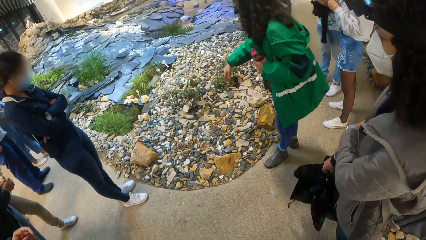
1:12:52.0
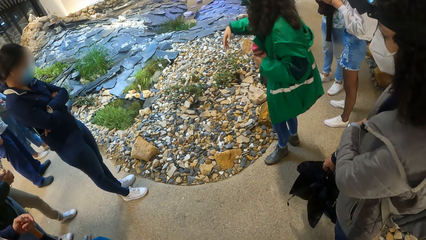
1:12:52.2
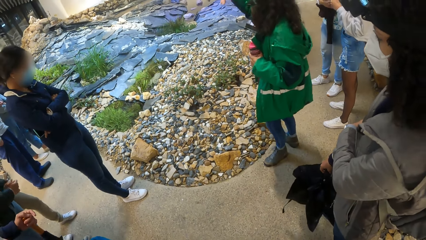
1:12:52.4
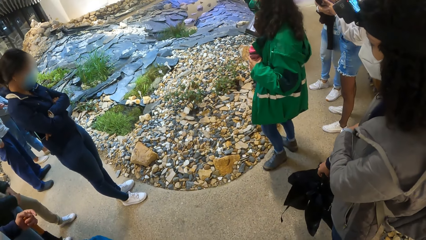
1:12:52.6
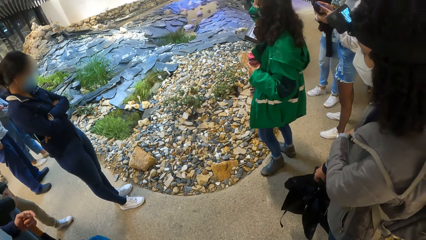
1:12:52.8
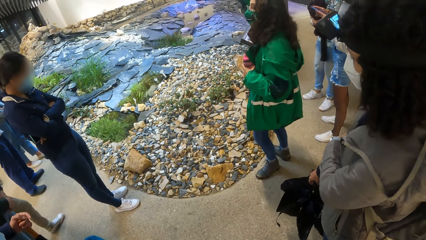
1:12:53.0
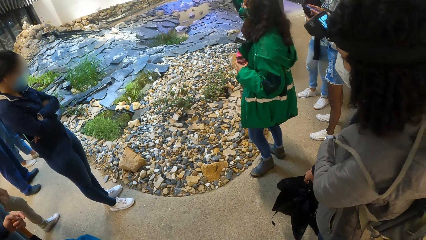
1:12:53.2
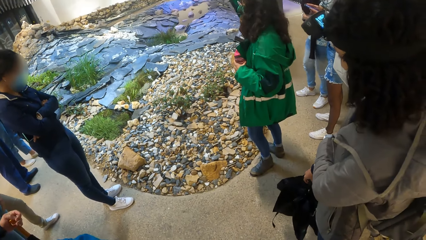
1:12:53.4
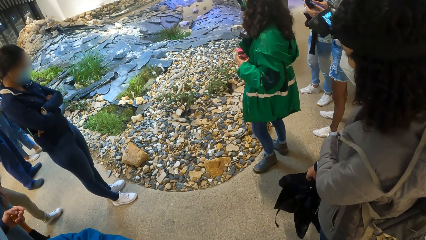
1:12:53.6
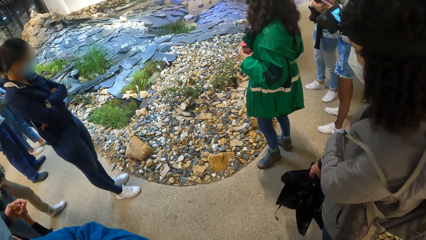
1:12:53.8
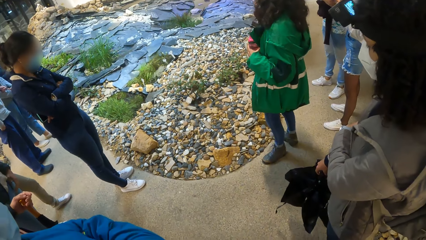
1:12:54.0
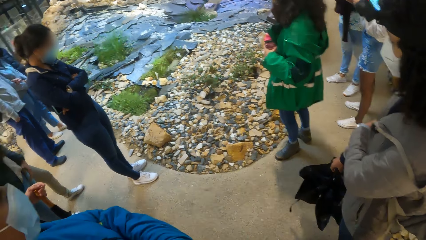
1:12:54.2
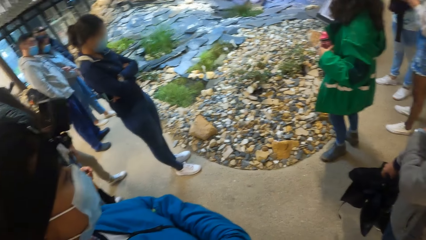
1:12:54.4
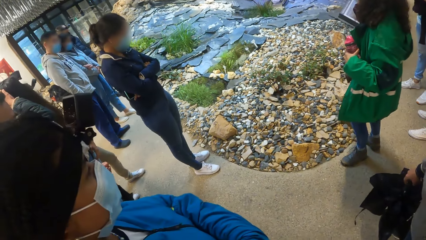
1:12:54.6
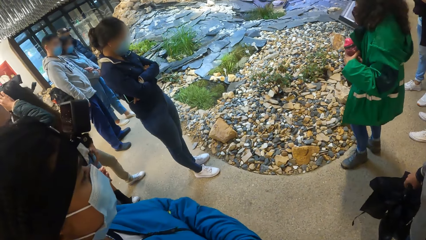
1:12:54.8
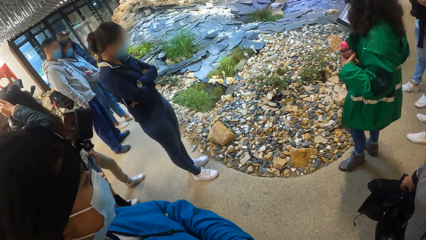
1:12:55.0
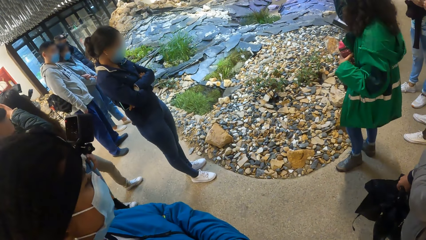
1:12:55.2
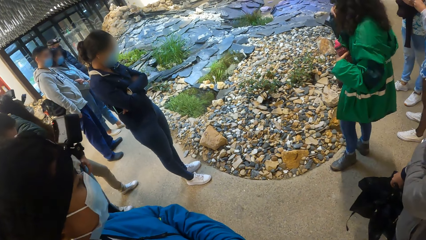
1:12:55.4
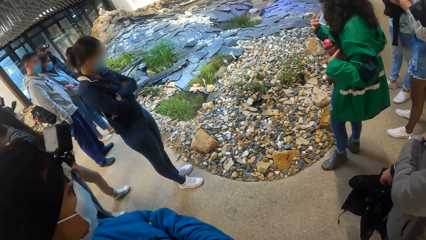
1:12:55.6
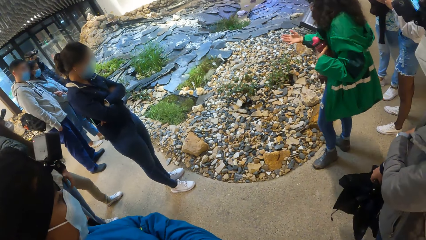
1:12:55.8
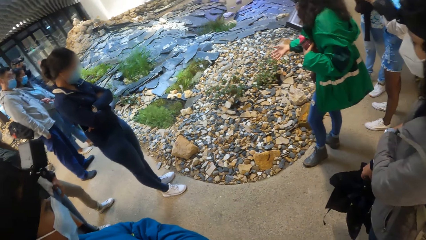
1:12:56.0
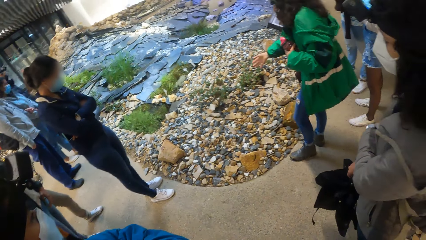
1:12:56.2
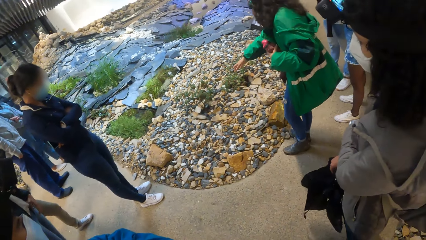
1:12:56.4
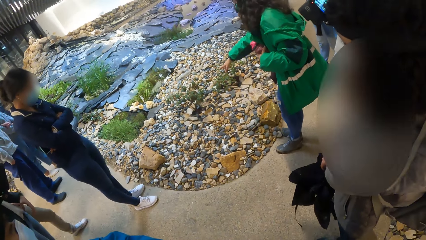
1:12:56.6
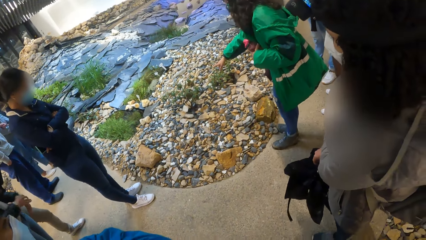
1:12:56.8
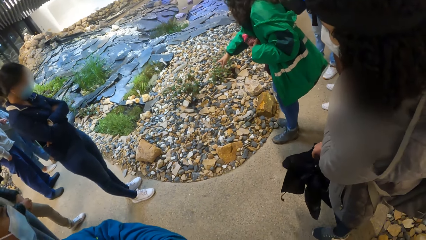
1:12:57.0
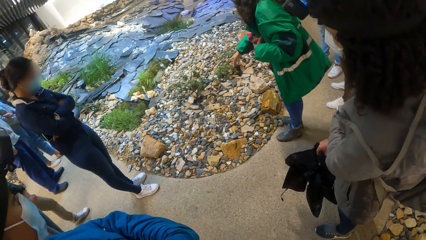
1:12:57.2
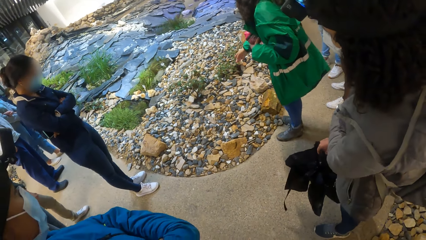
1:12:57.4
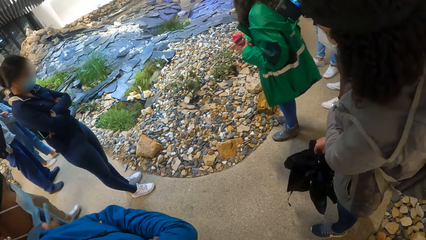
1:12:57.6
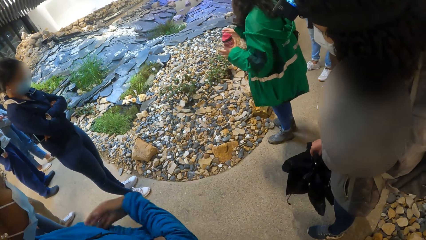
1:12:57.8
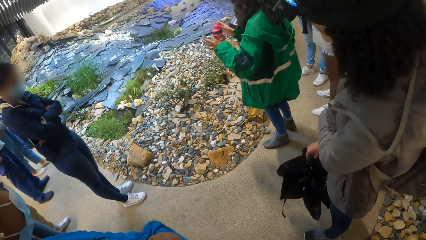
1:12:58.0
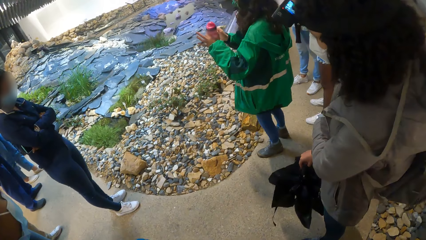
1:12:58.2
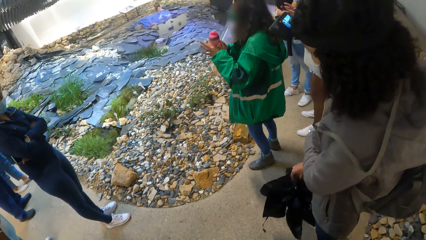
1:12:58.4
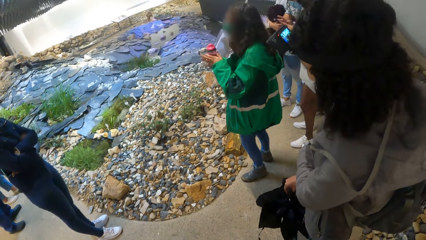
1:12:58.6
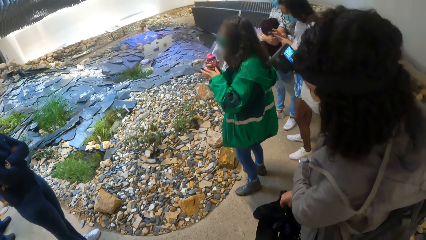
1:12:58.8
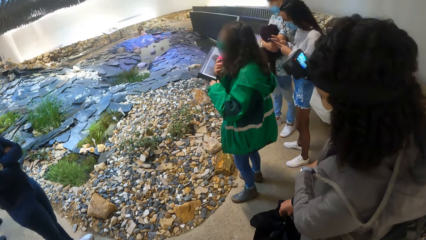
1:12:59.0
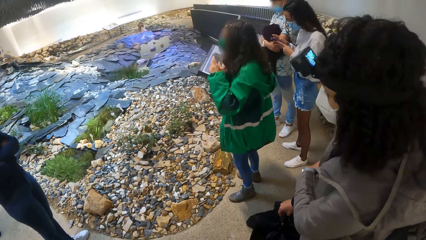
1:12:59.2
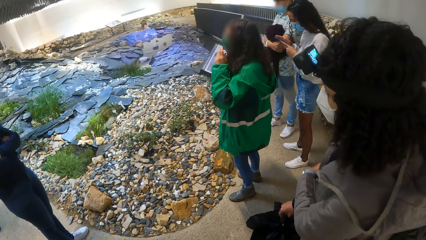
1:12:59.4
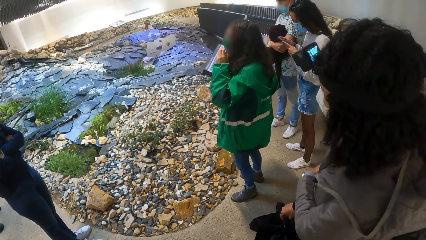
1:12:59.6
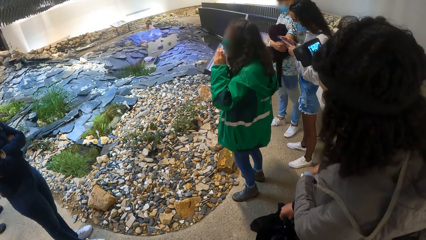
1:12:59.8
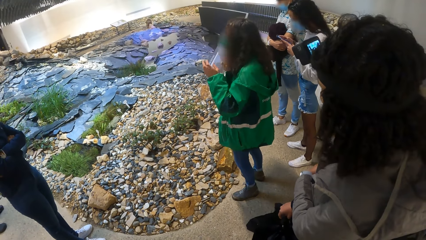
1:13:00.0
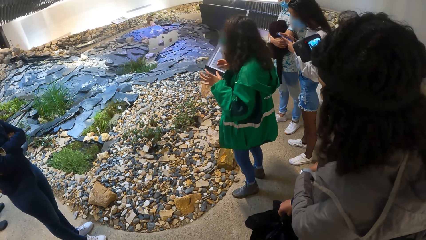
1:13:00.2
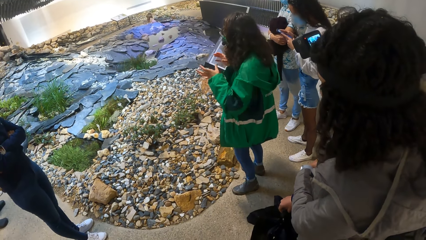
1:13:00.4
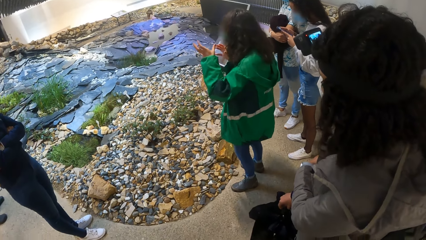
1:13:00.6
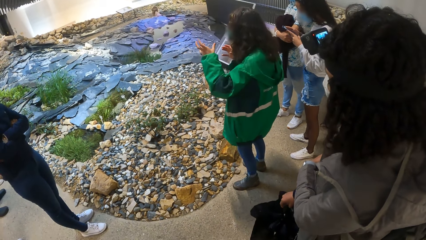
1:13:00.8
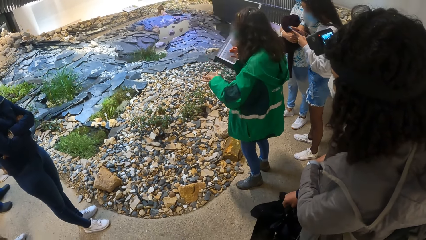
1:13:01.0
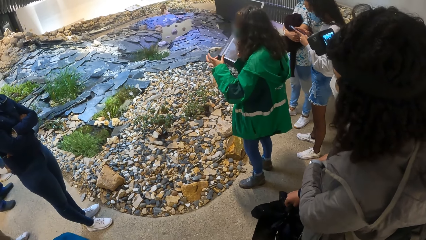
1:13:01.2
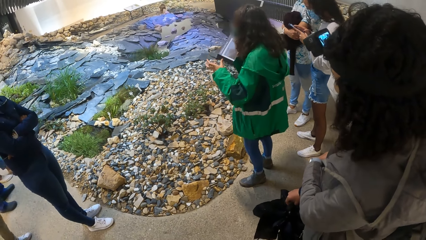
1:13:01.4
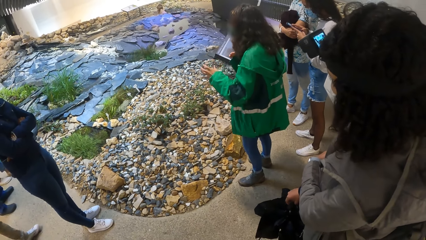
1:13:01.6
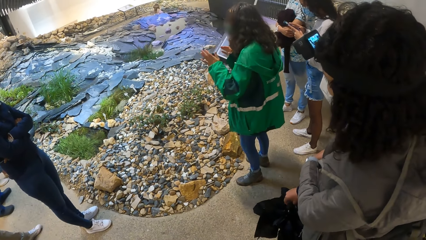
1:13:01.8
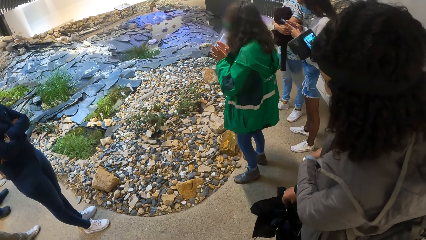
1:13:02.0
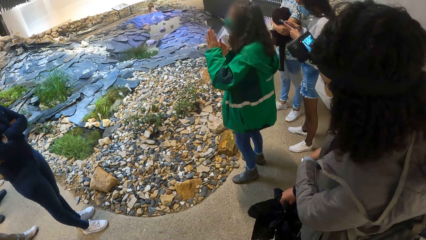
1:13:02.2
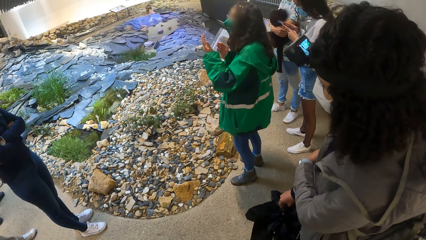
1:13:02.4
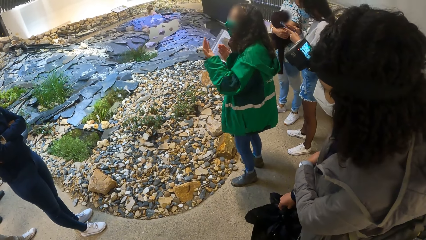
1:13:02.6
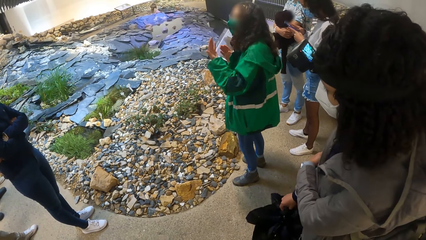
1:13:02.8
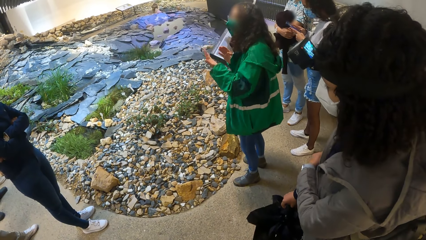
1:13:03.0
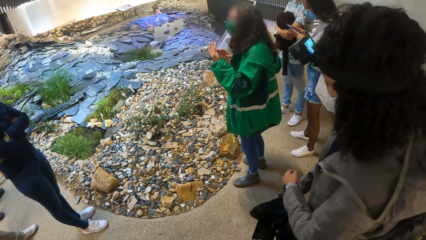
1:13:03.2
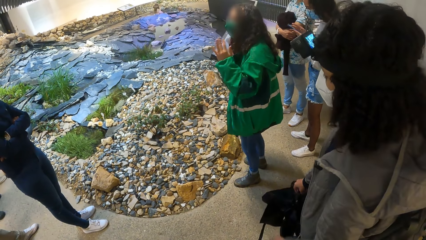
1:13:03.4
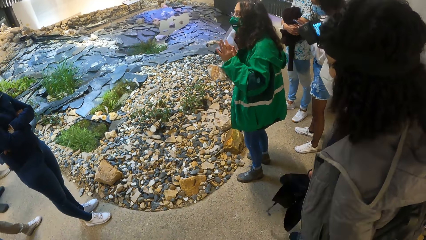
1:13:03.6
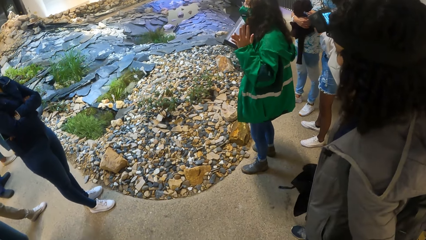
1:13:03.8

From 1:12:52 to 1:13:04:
The woman passes the bottle from her left hand to her right hand.

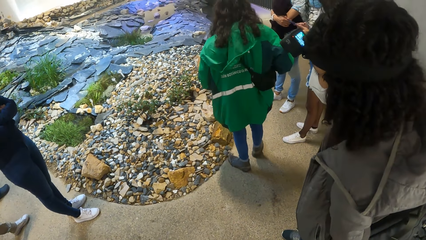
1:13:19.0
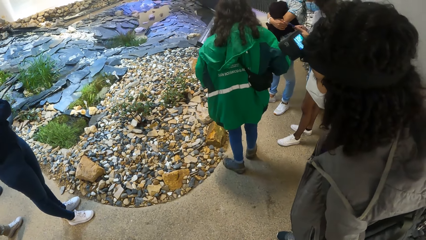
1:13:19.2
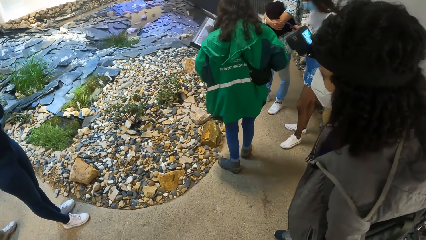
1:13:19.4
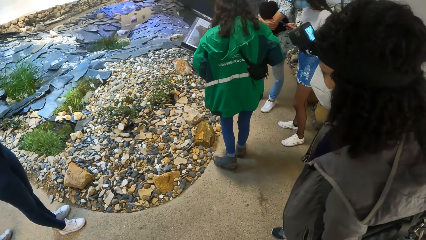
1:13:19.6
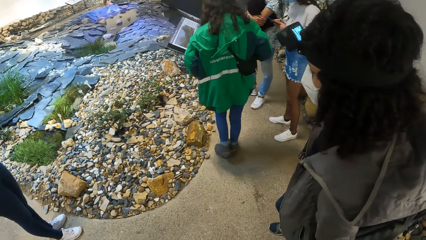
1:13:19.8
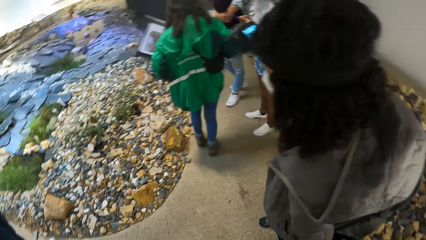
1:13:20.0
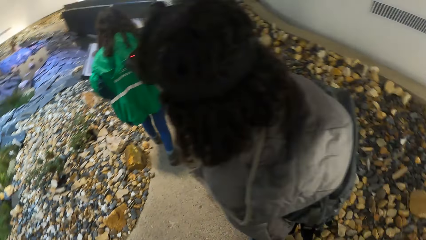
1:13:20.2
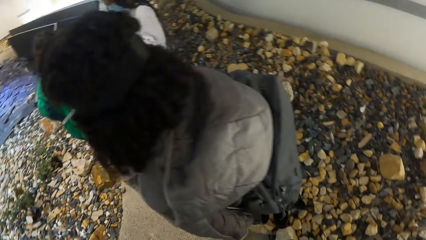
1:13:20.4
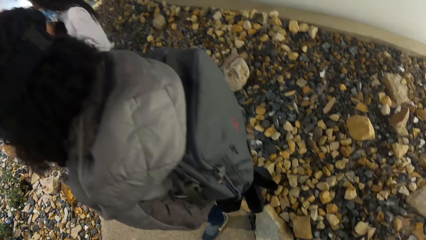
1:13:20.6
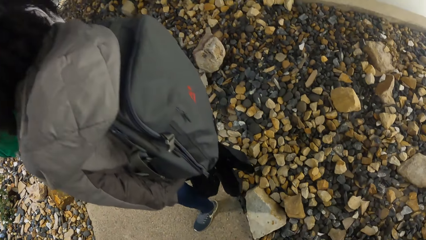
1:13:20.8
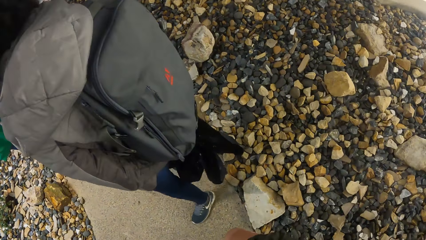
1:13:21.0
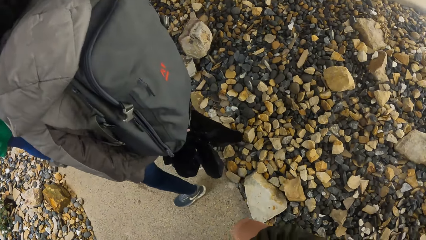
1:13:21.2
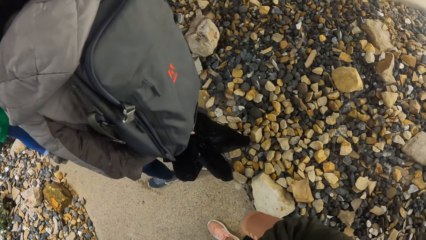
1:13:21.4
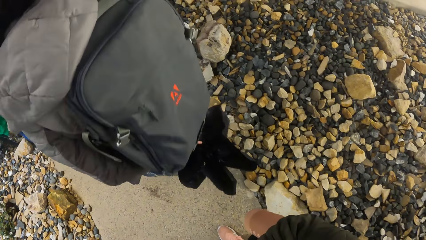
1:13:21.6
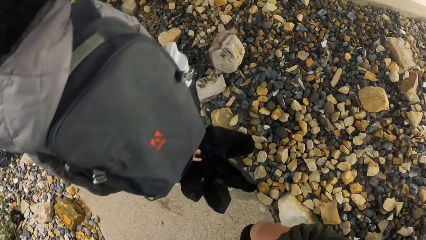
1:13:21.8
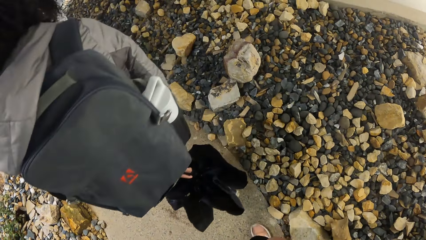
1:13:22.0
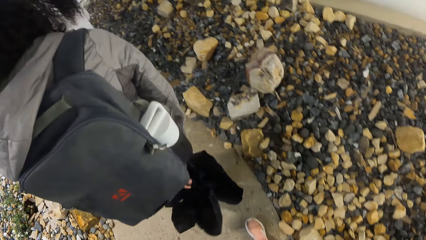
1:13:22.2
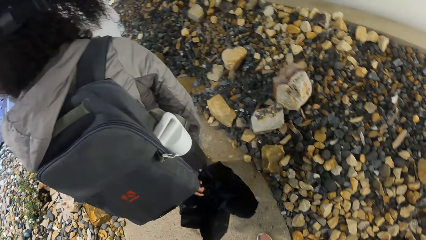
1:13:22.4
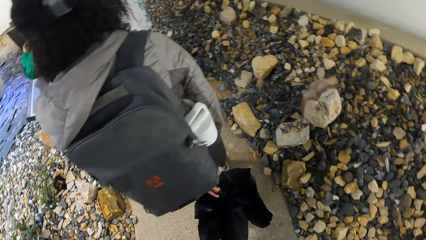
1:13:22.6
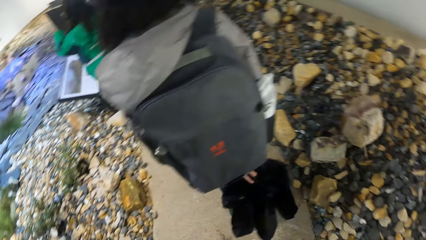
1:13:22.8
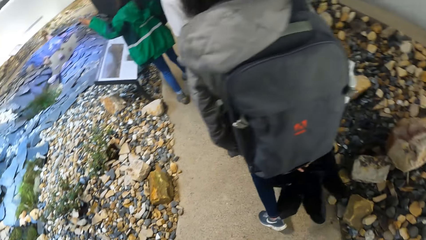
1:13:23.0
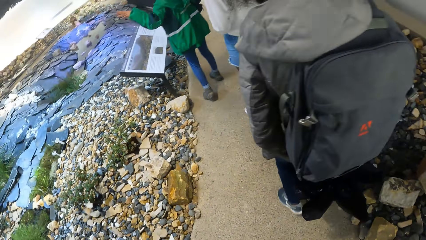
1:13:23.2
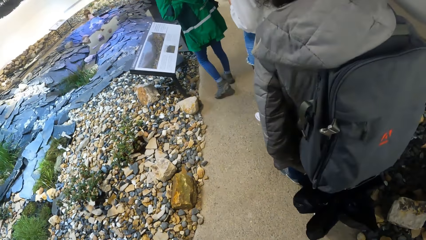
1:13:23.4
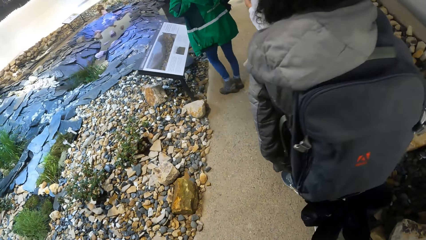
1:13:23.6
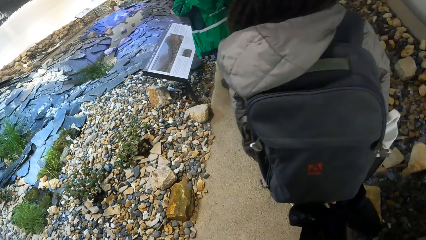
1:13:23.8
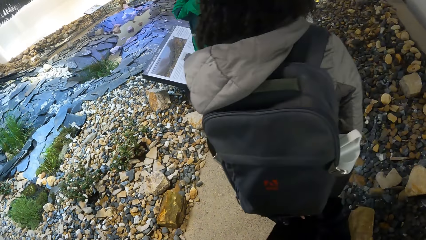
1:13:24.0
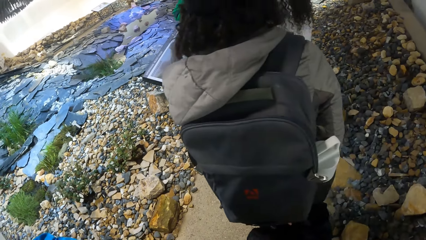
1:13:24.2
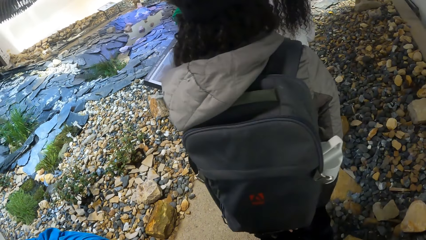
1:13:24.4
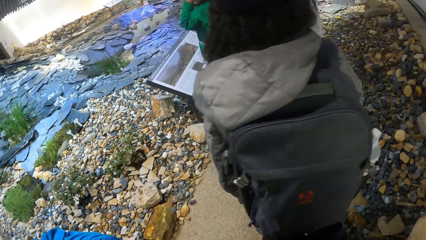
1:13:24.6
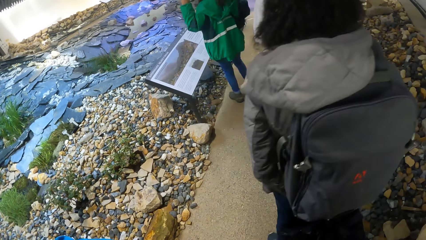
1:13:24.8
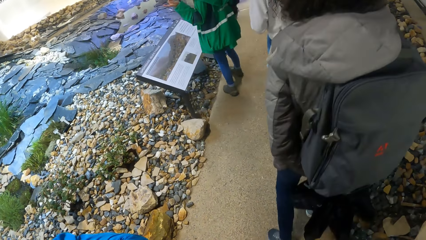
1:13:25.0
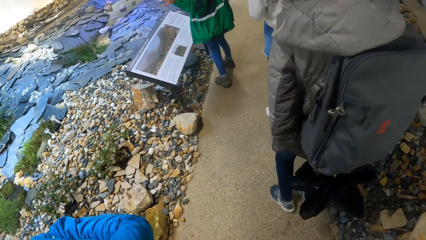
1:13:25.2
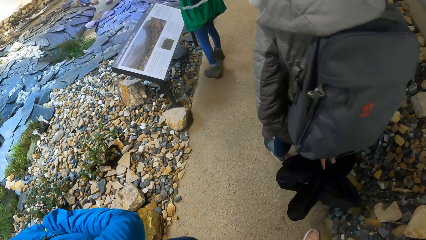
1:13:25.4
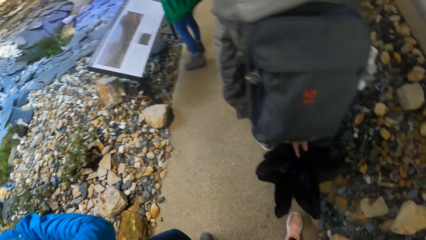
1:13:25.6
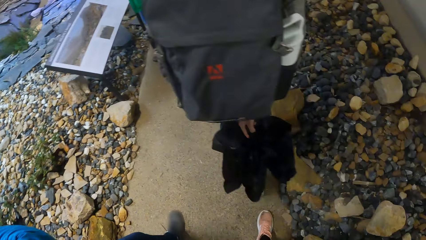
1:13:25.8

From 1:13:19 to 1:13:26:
The camera wearer walks with the group of people in the exhibition hall. They move around.
